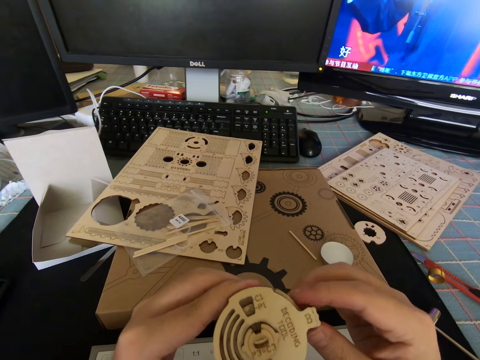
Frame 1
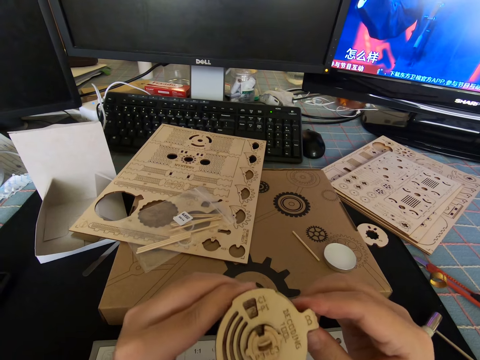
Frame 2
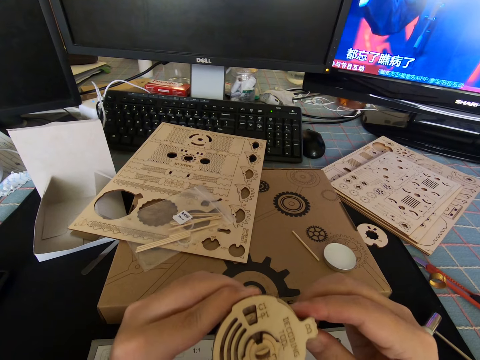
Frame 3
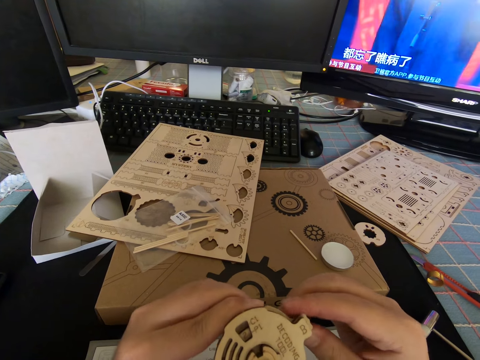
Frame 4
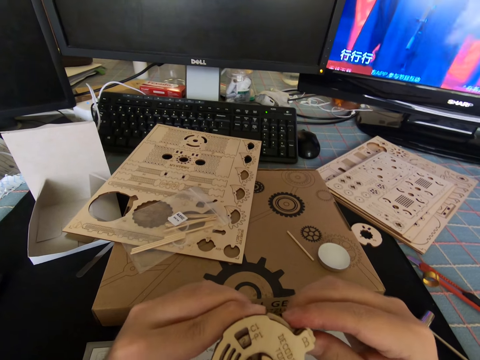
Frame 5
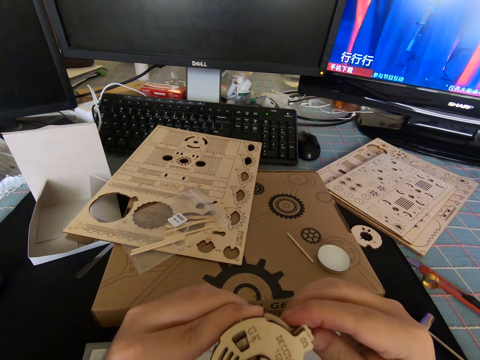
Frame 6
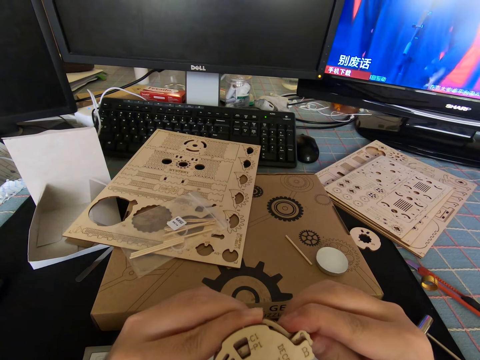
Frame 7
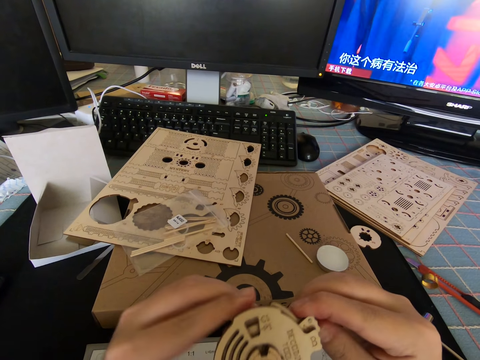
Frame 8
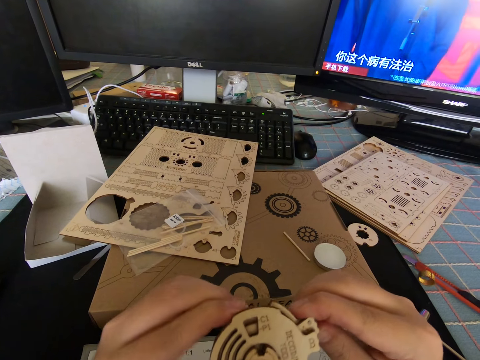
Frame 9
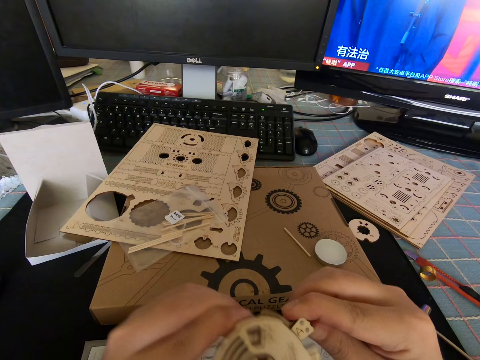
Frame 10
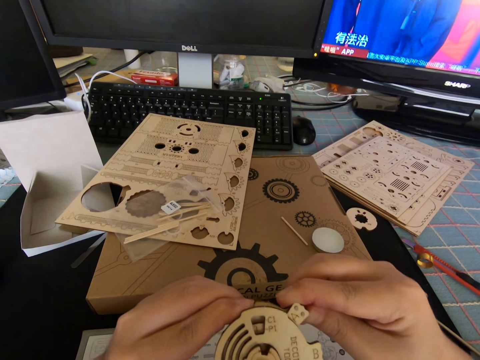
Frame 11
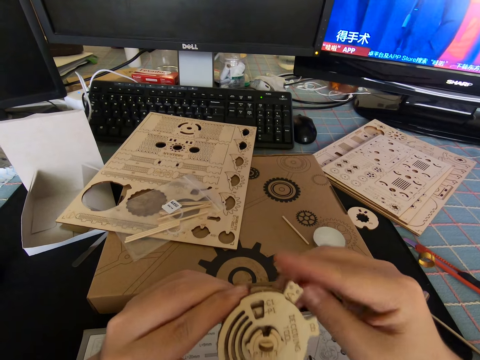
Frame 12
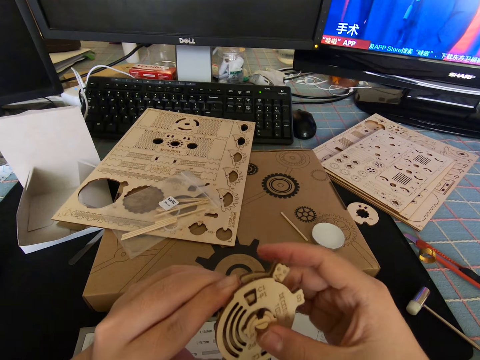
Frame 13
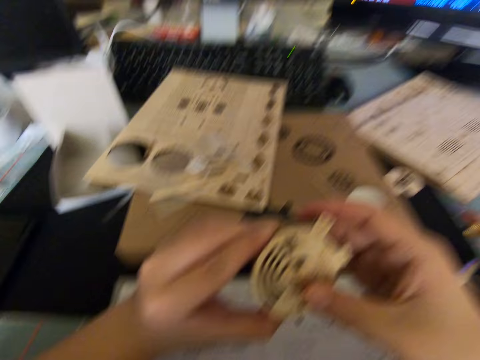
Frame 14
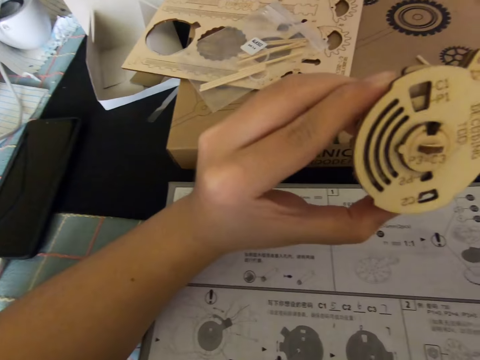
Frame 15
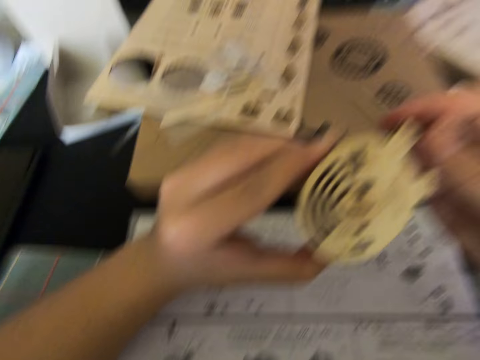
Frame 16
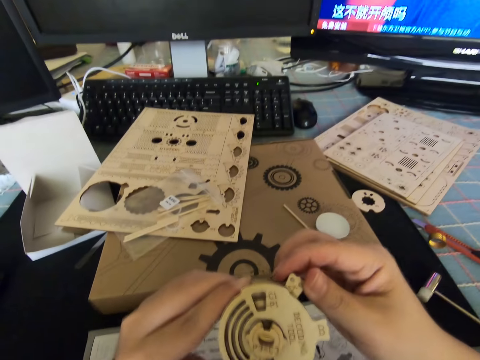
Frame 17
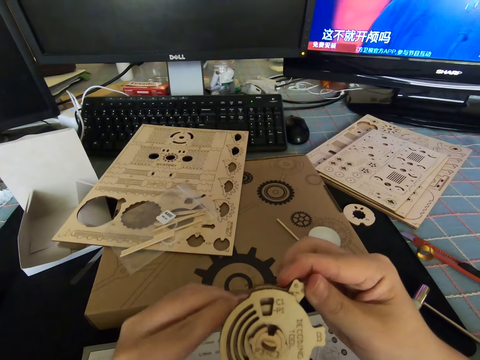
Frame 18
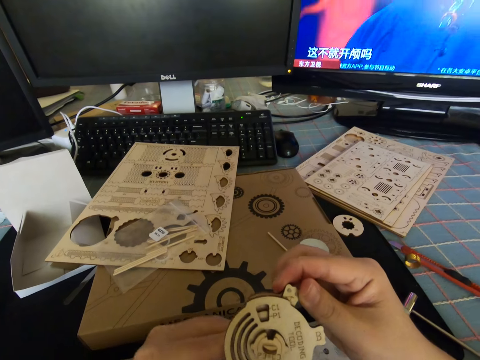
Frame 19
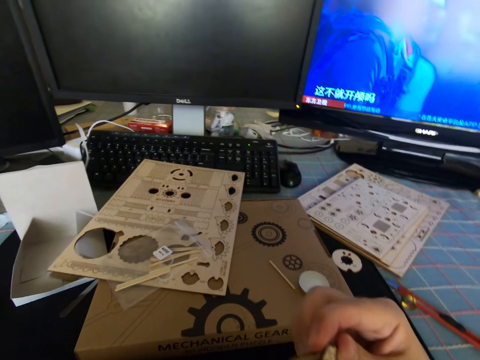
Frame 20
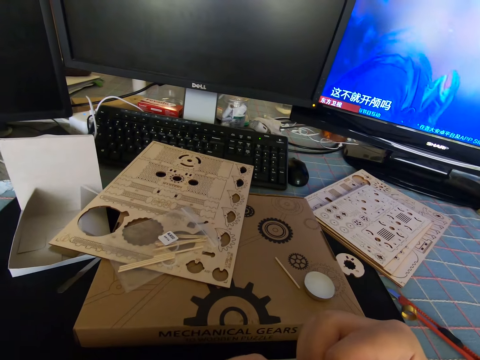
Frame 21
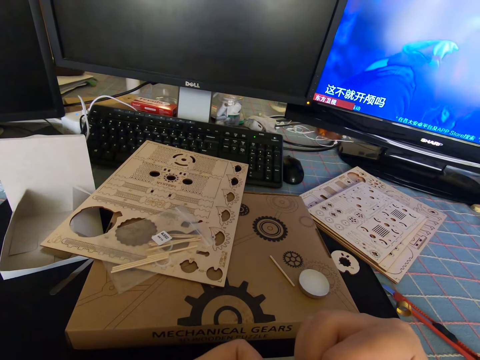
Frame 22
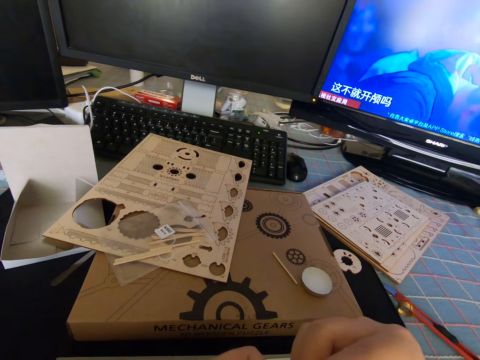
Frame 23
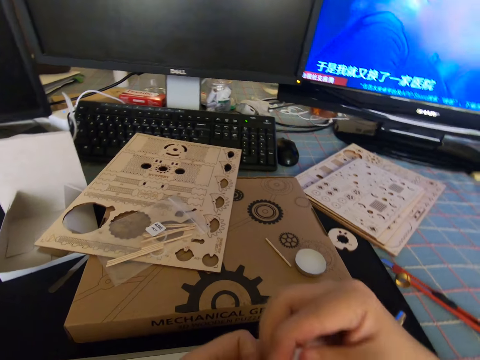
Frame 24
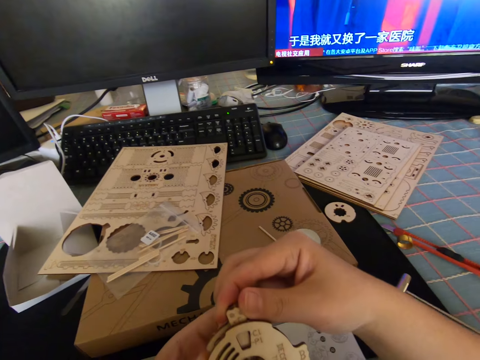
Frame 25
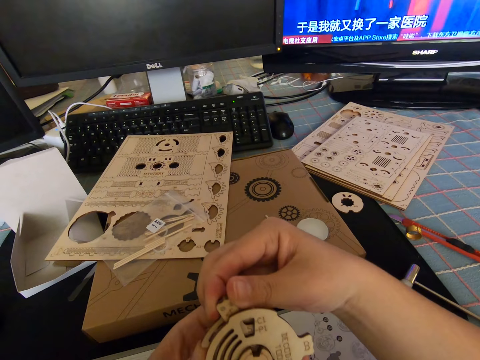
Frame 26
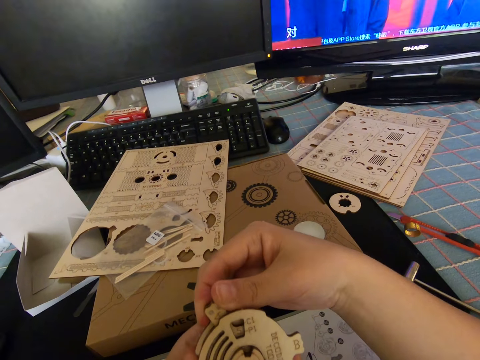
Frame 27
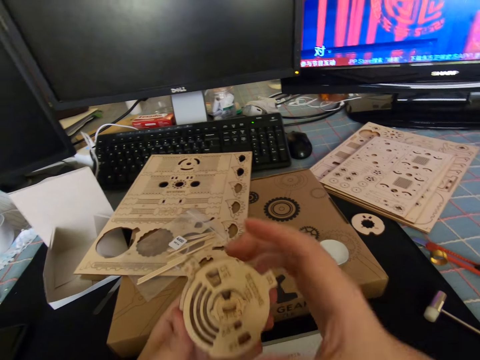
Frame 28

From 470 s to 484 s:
The camera wearer presses a part of the cutout with his hands. He reads the manual. He moves a part of the cutout with his hand.

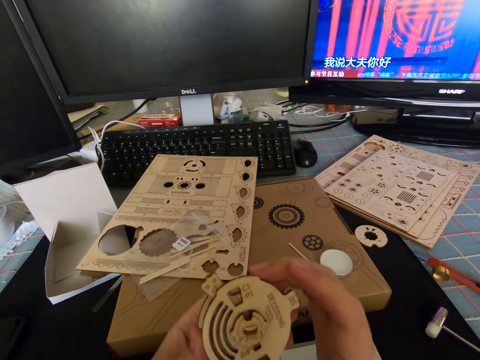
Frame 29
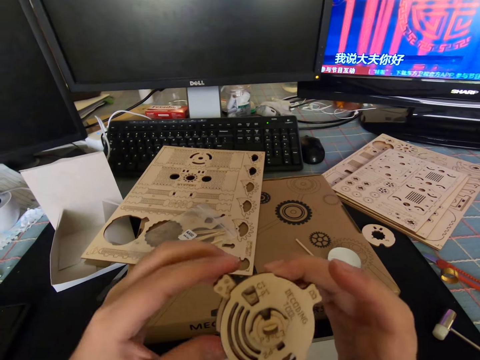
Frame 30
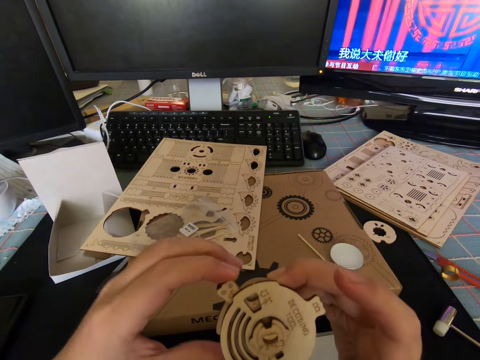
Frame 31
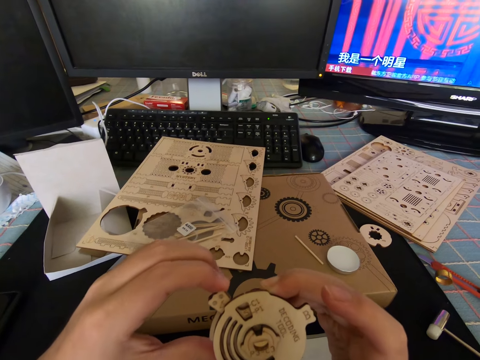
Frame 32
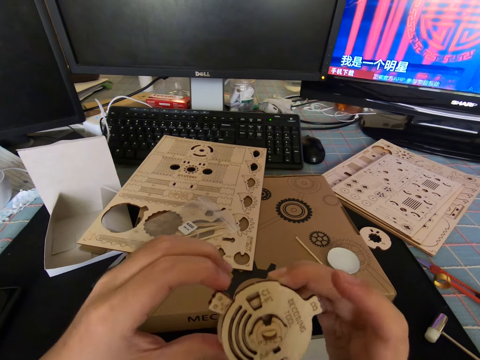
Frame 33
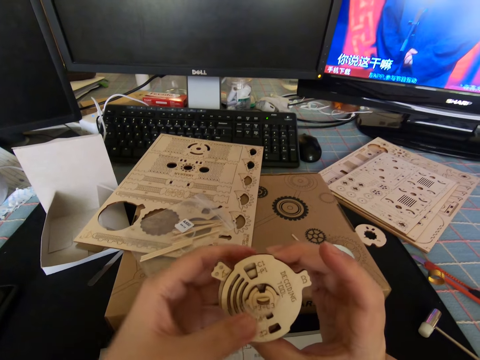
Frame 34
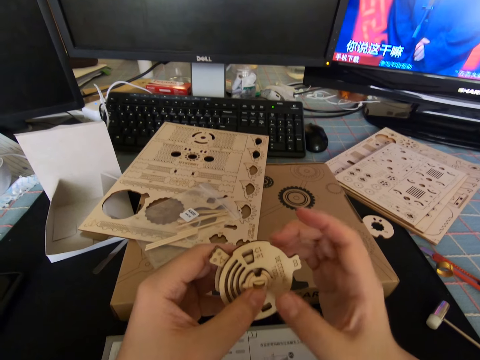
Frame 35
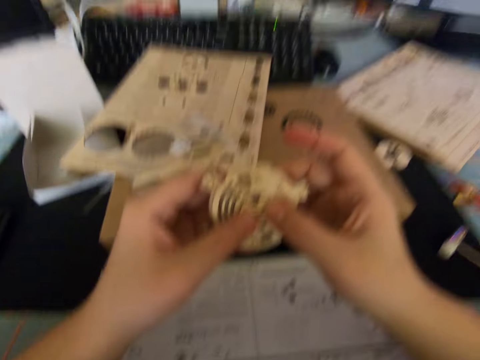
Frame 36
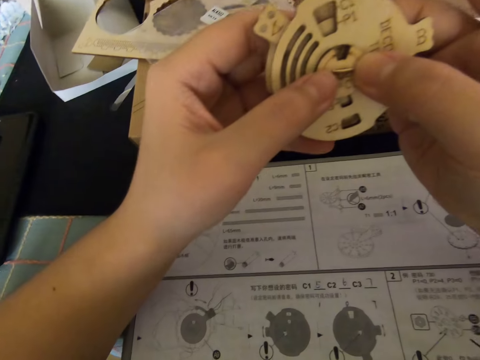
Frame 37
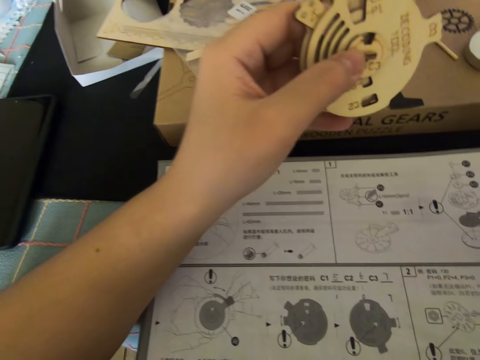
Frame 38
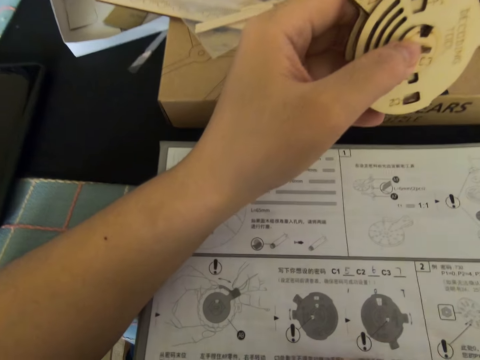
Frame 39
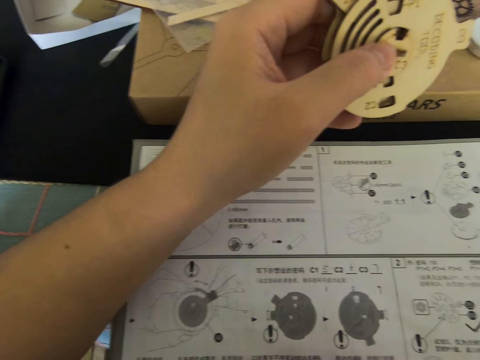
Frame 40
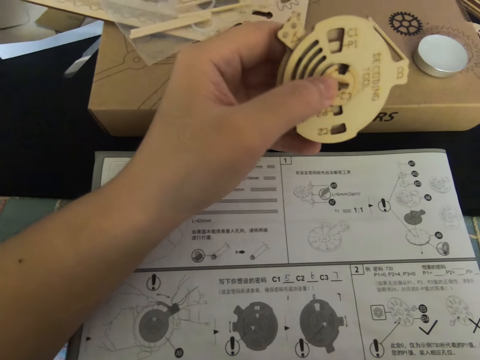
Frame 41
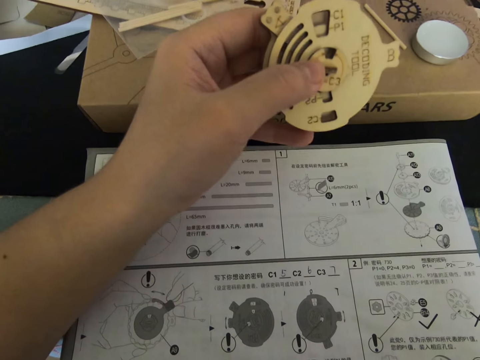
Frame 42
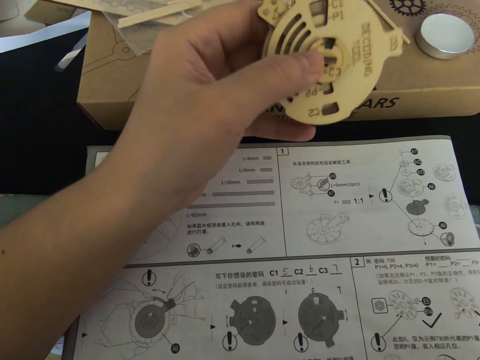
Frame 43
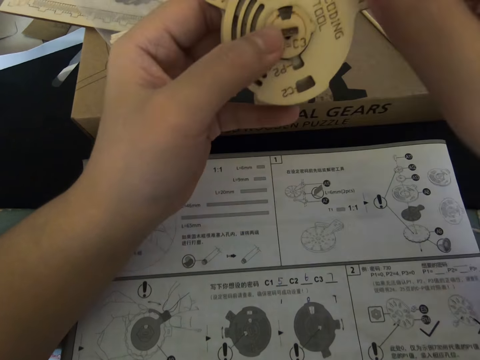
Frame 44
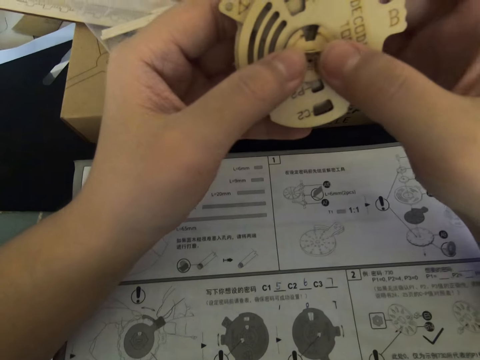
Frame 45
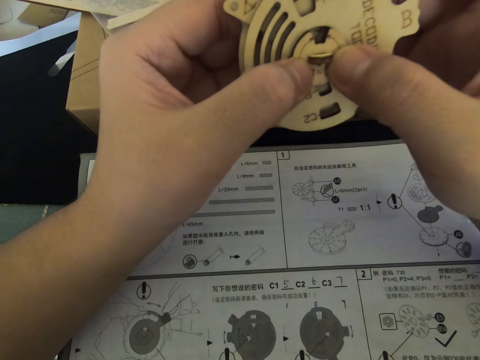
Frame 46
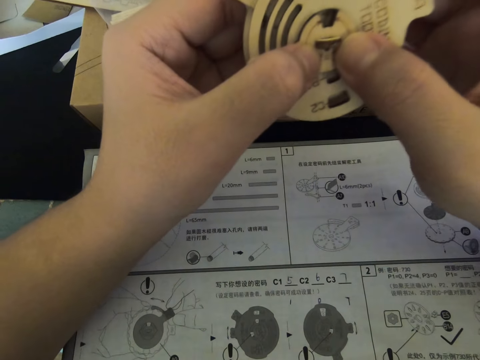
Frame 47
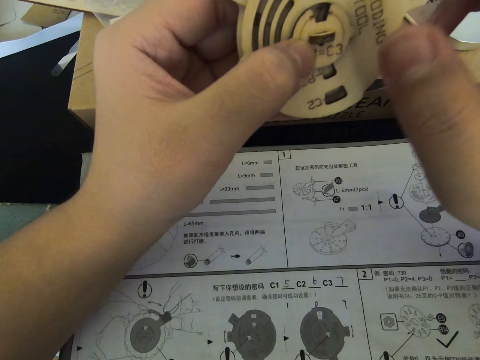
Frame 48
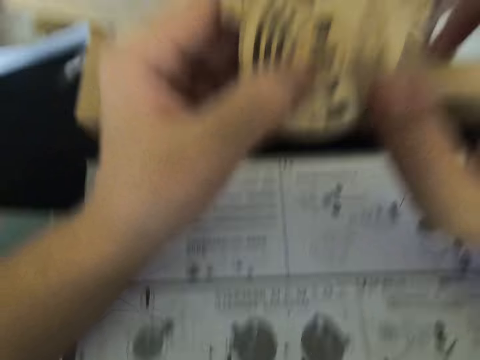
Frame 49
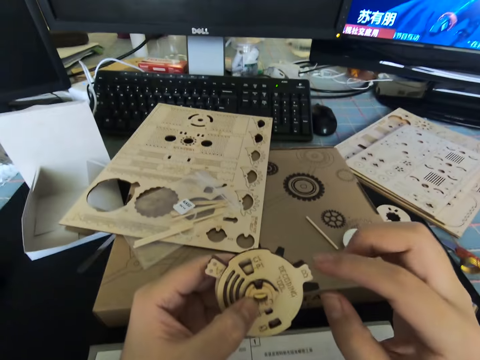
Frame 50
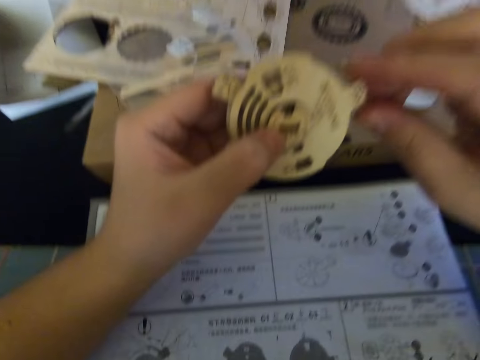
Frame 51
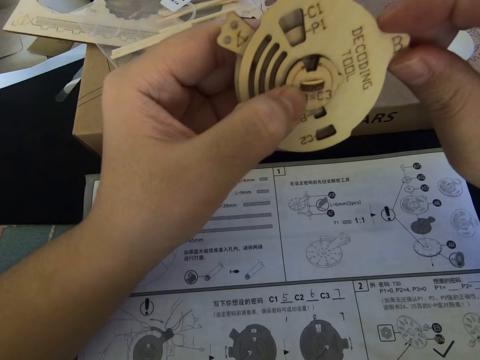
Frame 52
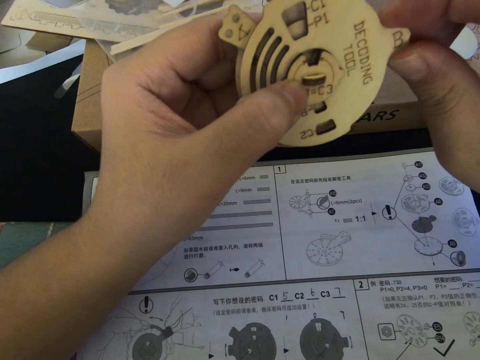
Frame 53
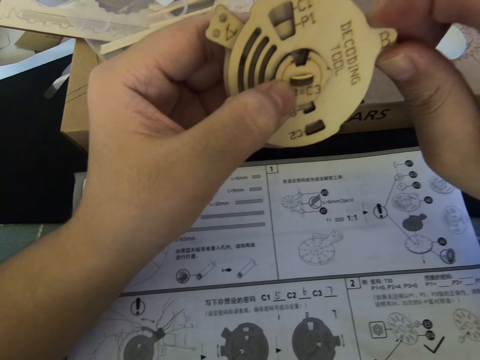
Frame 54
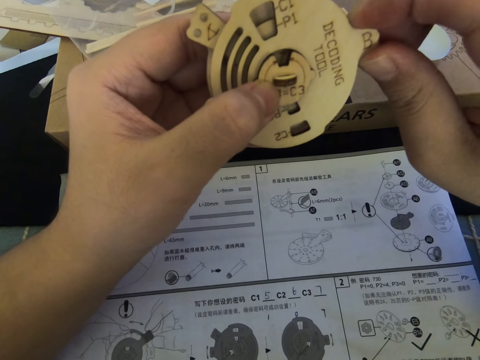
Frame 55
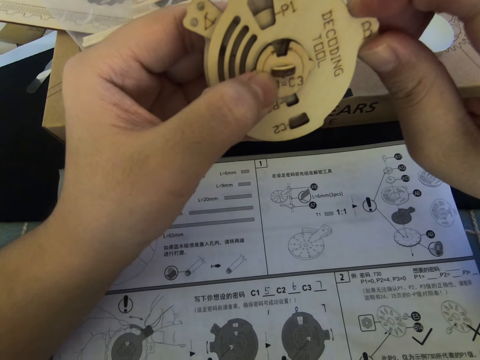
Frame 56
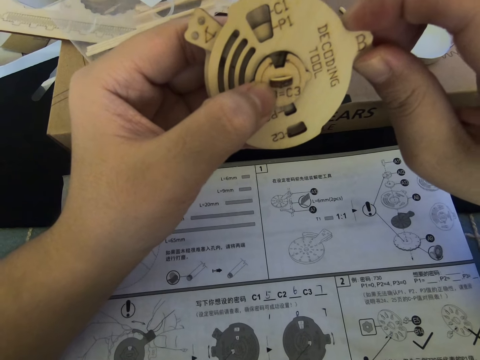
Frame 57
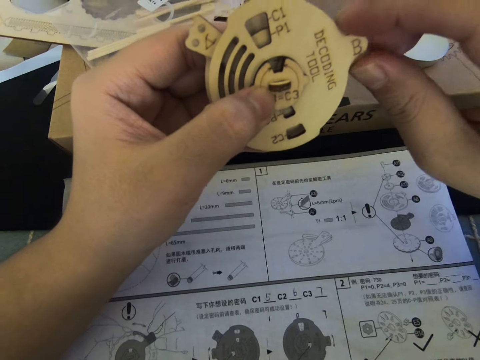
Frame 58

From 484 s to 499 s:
The camera wearer places his hand in the middle part of the cutout. He places his other hand in the middle part of the cutout. He reads the manual. He lets go of the cutout. He reads the manual. He holds the cutout with both his hands. He presses on a part of the cutout with his hands. He lets go of the cutout. He holds the cutout with both his hands. He reads the manual.
